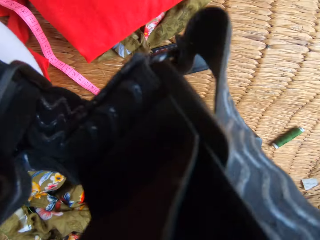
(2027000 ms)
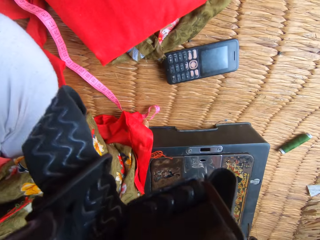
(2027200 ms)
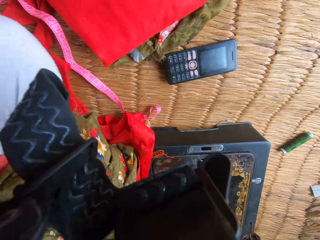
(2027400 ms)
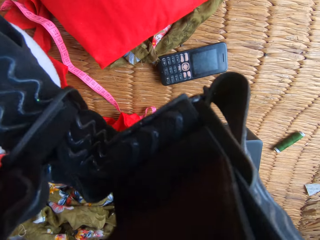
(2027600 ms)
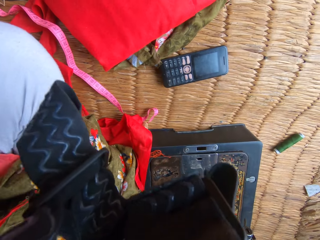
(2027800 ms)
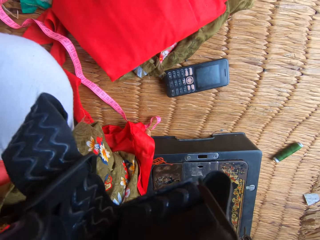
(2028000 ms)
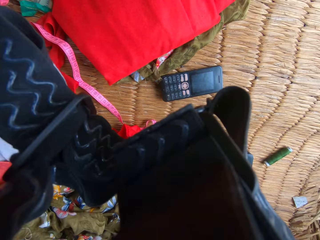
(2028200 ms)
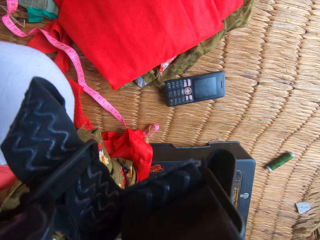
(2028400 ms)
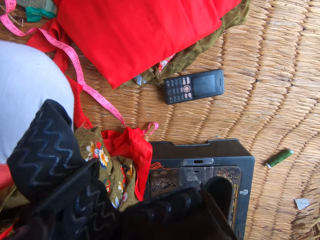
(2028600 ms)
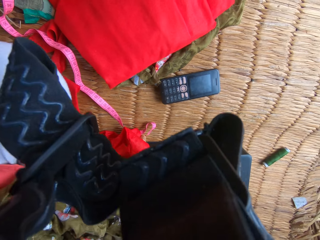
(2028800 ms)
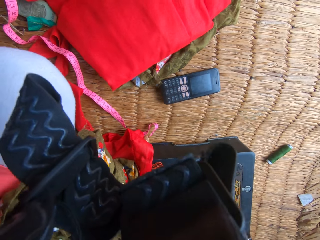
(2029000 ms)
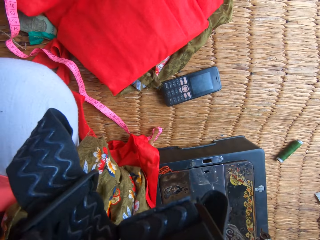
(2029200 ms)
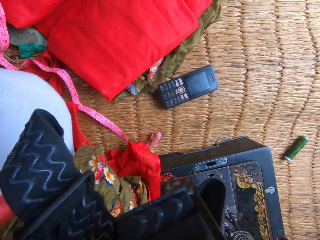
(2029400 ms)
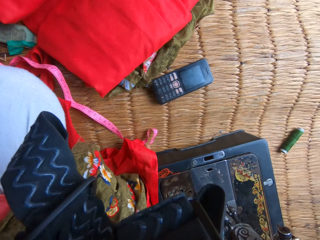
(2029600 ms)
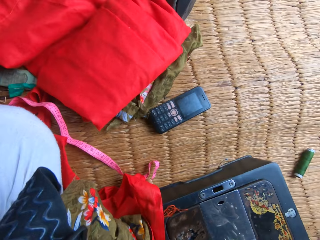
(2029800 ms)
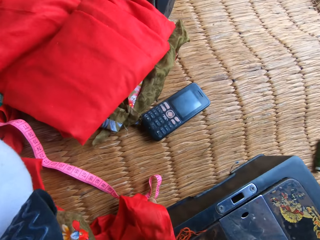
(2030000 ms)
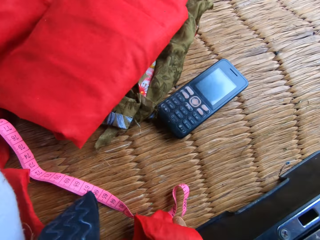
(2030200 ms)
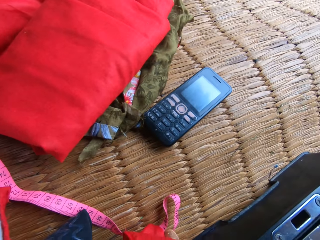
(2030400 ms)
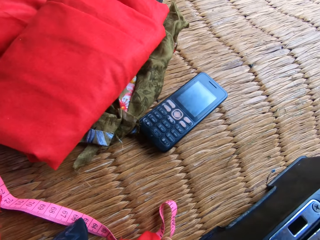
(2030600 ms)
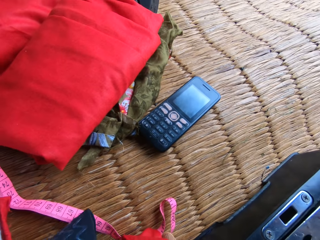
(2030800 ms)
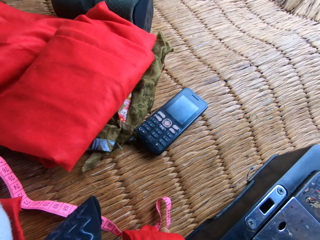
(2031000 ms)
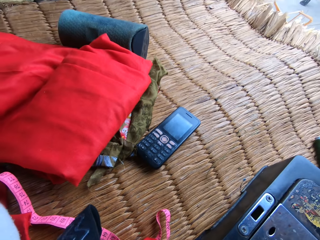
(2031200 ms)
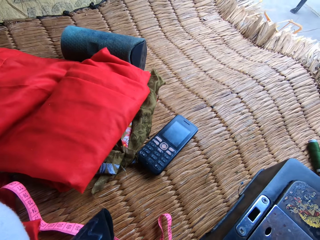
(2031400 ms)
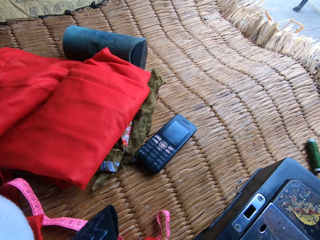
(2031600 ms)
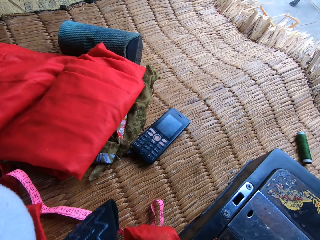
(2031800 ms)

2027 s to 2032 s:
The camera wearer holds something in her hands.
